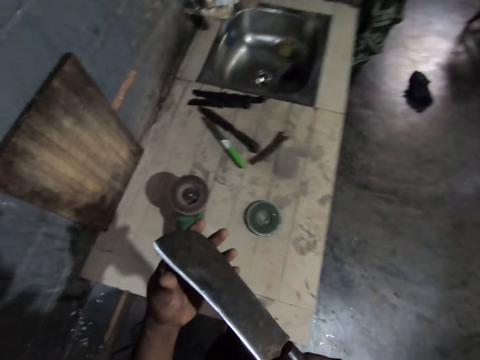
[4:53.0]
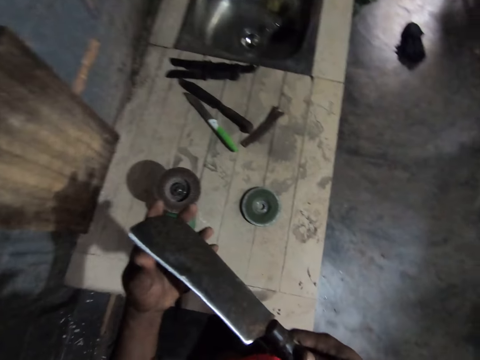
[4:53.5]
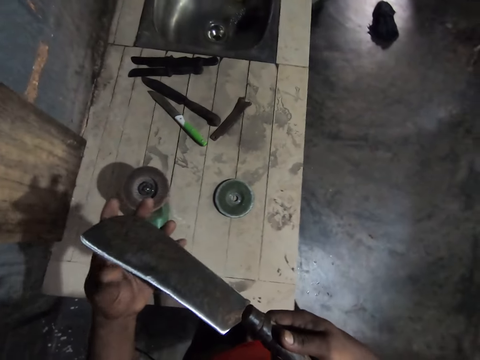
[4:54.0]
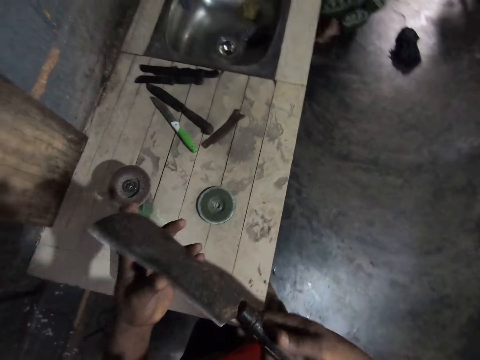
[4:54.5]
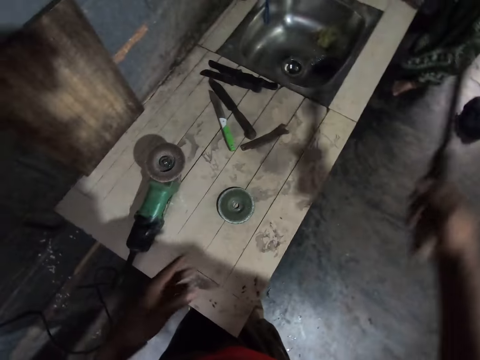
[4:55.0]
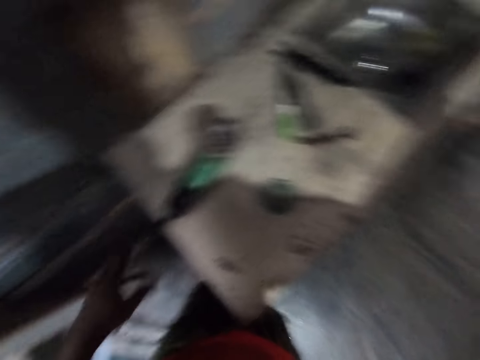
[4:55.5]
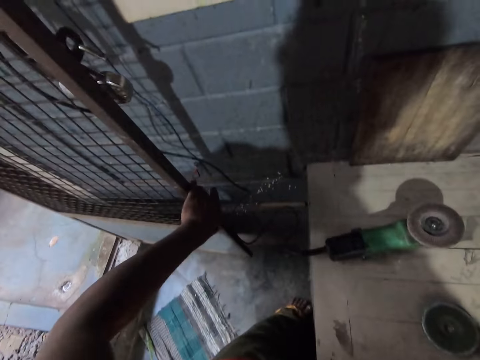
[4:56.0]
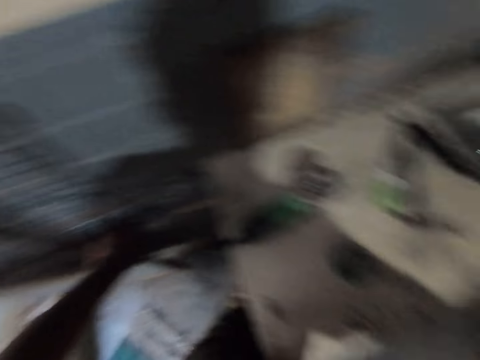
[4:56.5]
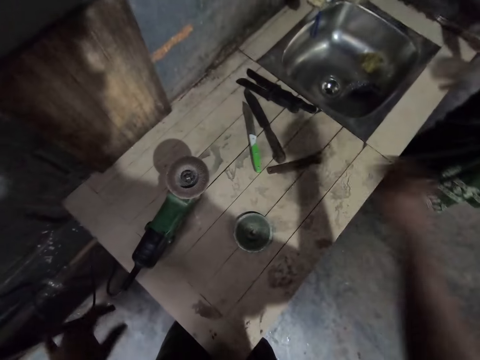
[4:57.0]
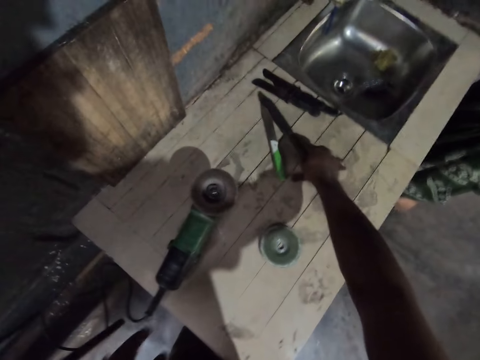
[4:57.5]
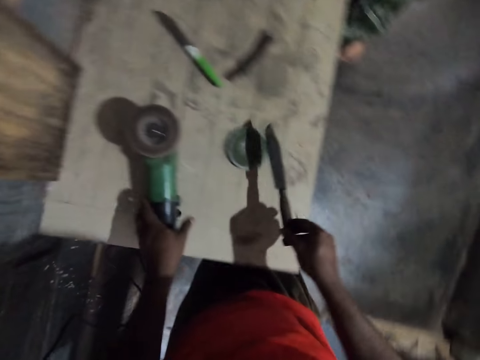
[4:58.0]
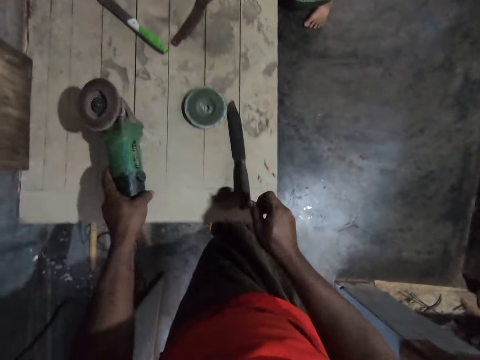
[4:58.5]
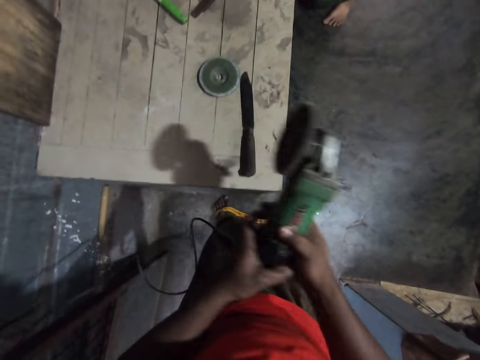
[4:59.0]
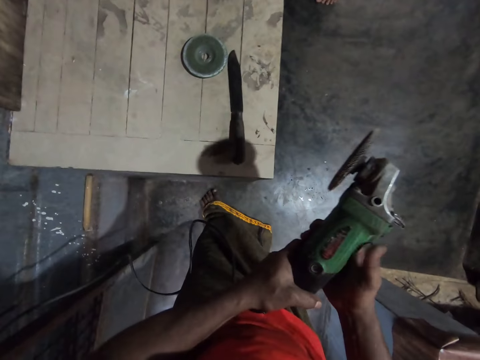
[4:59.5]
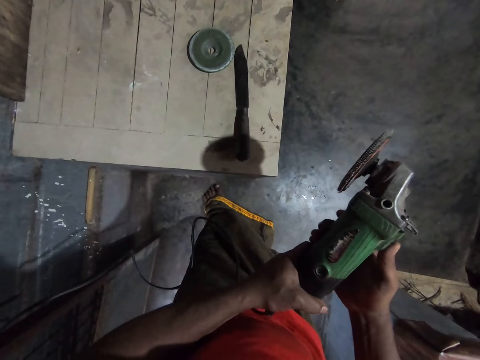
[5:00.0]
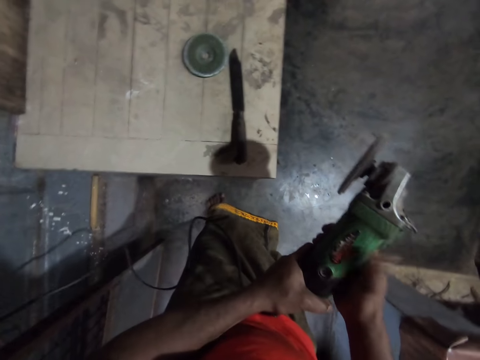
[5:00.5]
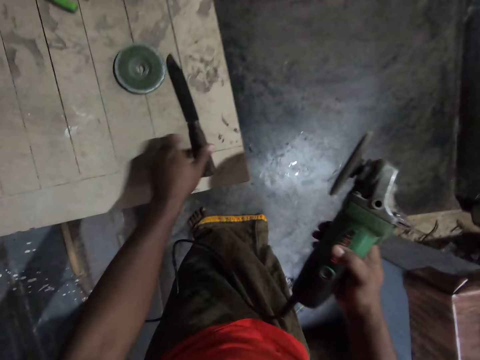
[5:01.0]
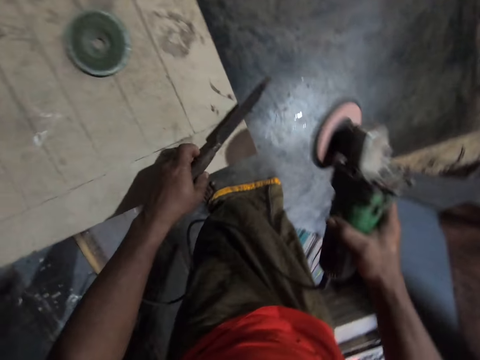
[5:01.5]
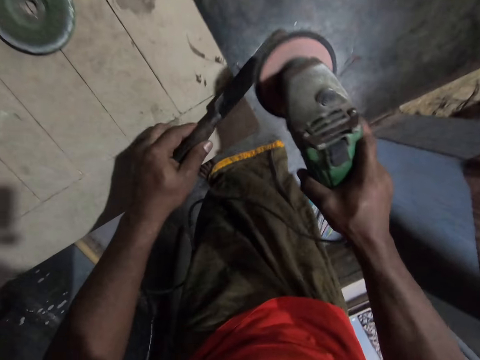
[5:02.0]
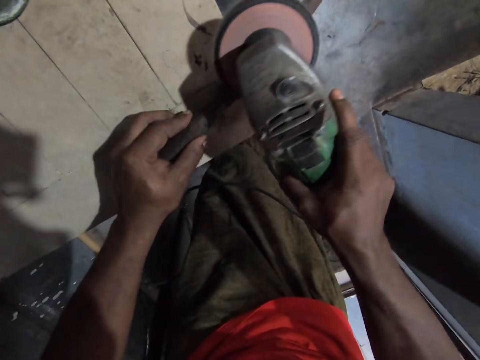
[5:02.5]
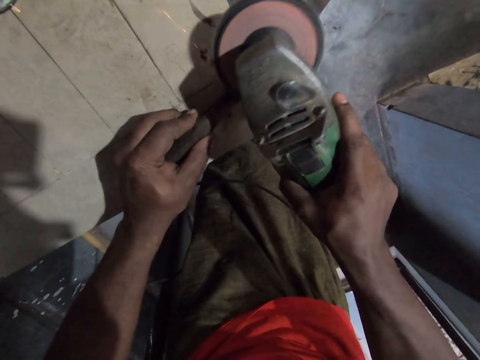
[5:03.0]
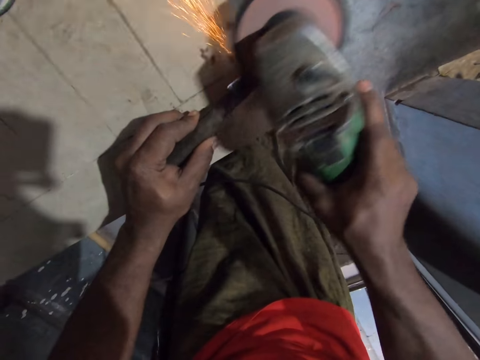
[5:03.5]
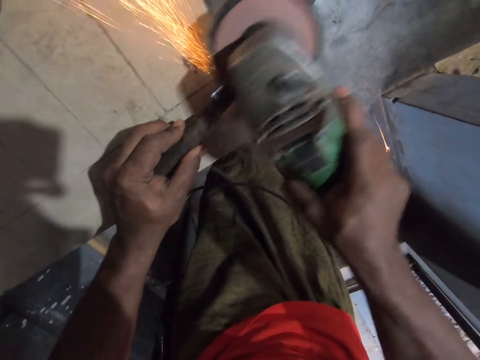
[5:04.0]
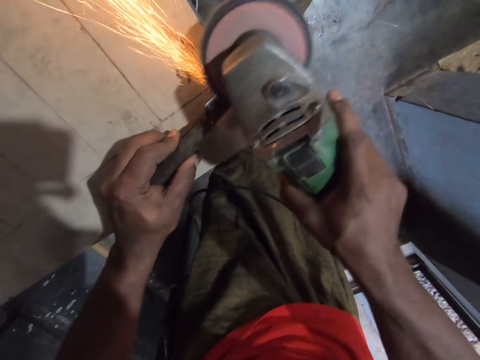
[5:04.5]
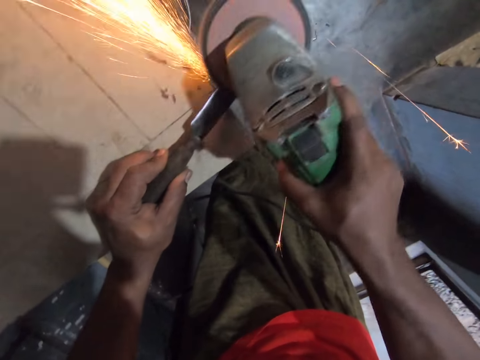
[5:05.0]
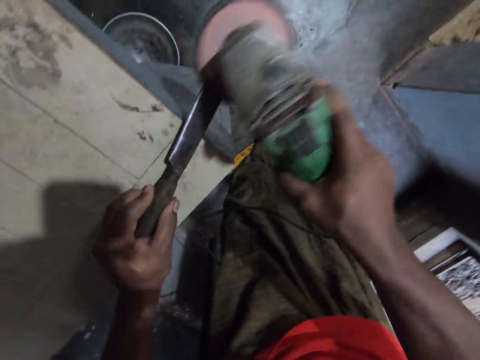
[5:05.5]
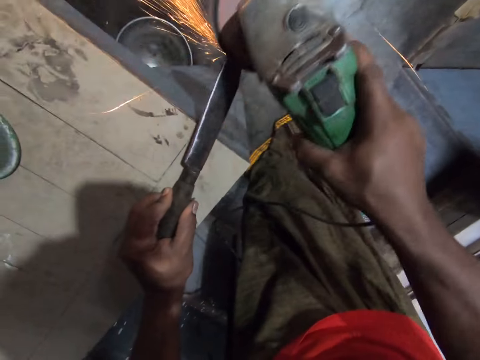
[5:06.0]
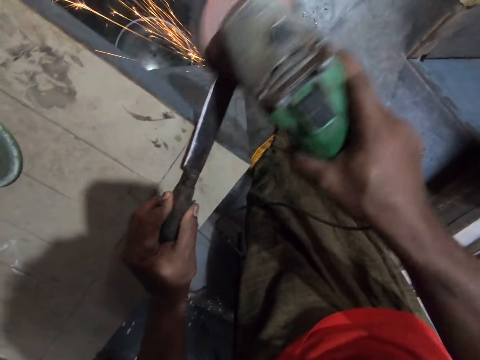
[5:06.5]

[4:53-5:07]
The camera wearer hands the knife to a woman. The camera wearer puts the machete aside. He touches the mesh door with the left hand. He picks the knife on the table. He lifts up the grinder on the table with his left hand. He turns on the grinder with his right hand thumb. He picks the knife. He sharpens the knife with the grinder.

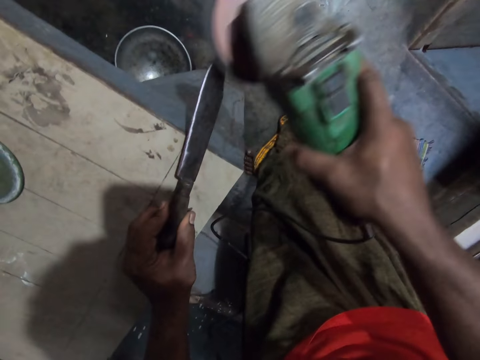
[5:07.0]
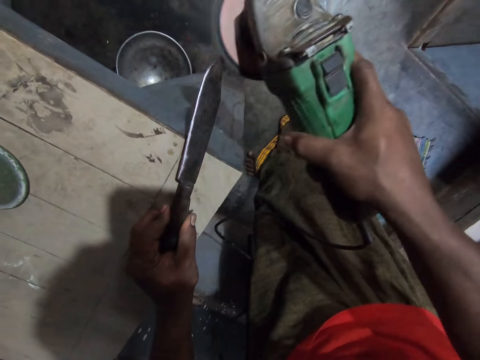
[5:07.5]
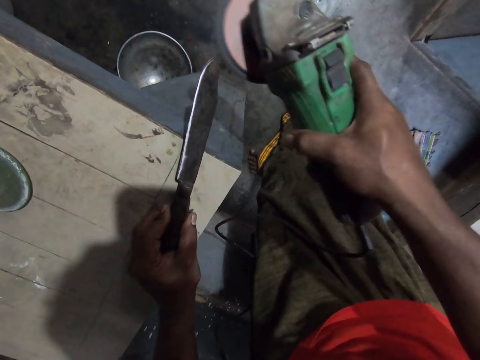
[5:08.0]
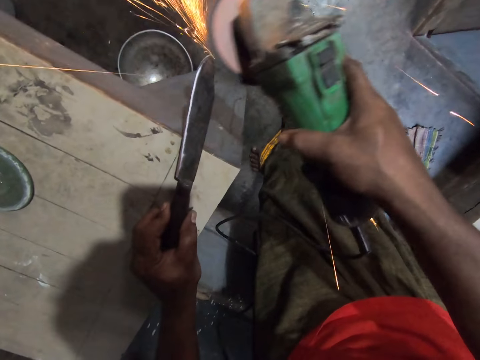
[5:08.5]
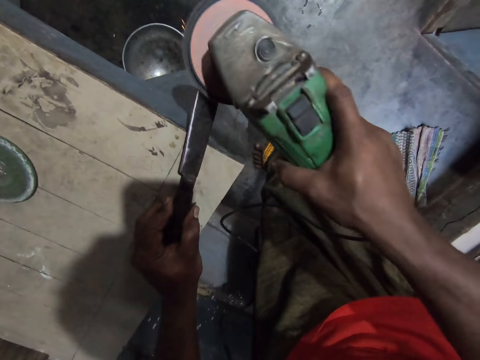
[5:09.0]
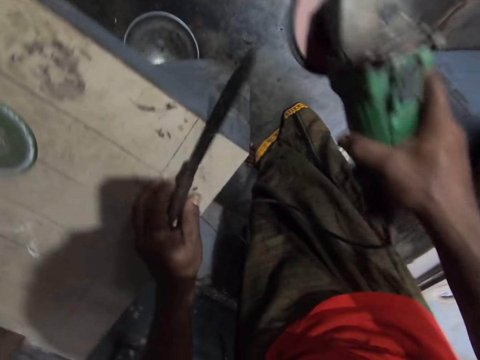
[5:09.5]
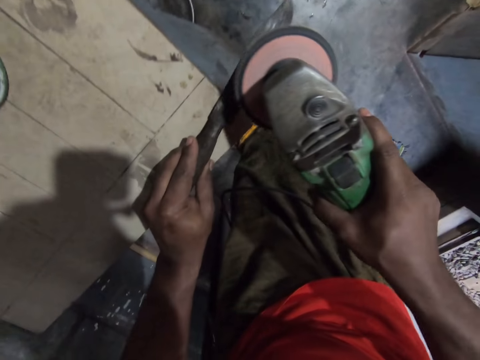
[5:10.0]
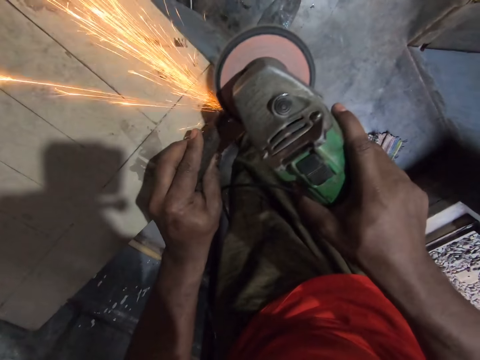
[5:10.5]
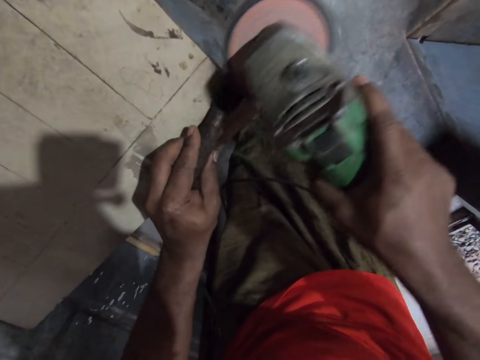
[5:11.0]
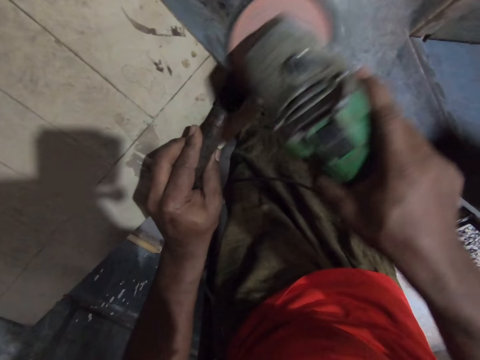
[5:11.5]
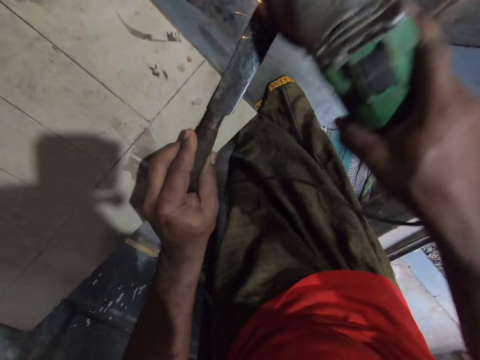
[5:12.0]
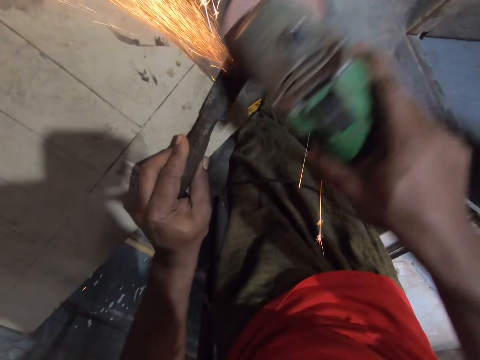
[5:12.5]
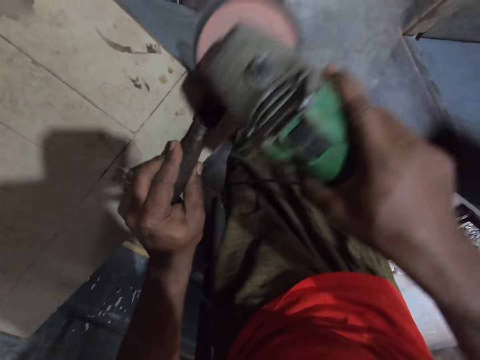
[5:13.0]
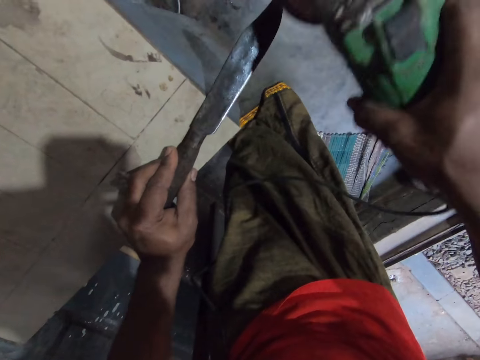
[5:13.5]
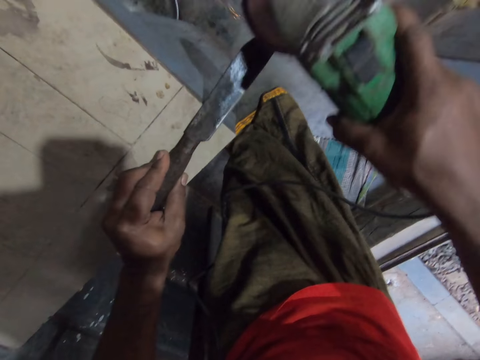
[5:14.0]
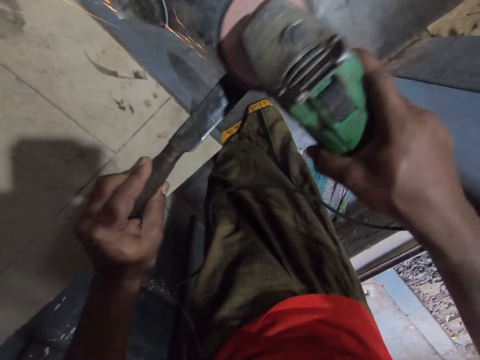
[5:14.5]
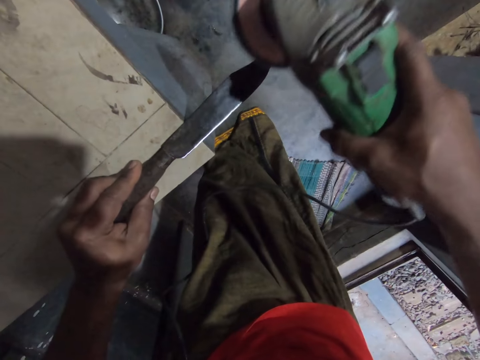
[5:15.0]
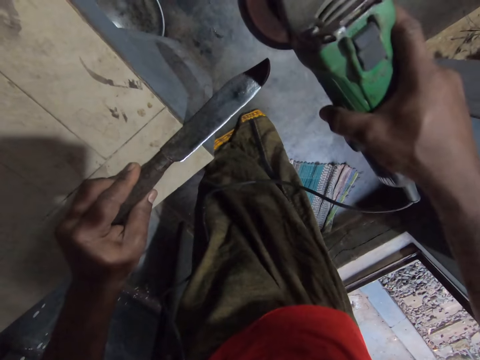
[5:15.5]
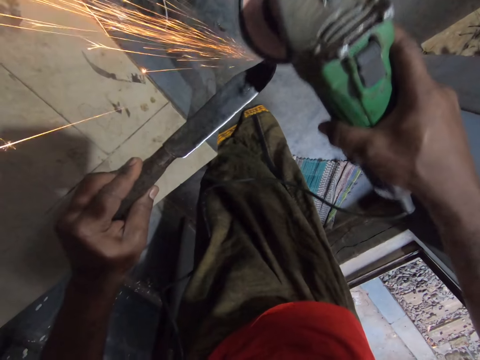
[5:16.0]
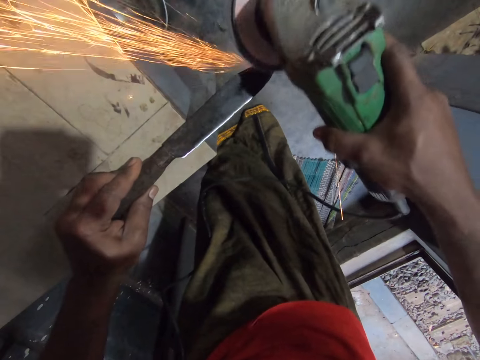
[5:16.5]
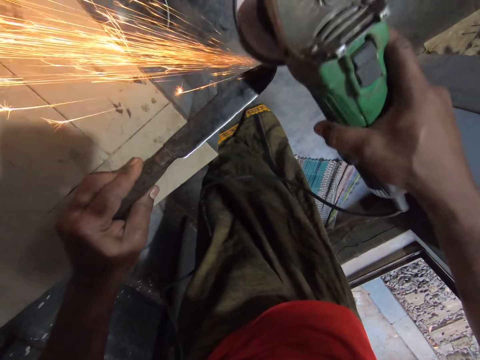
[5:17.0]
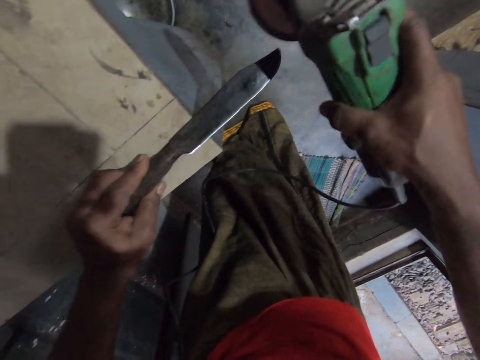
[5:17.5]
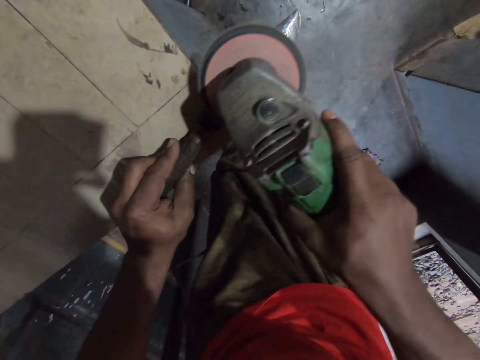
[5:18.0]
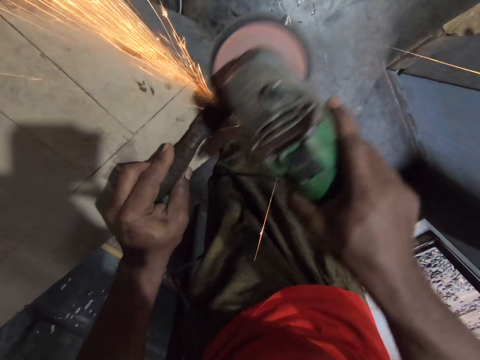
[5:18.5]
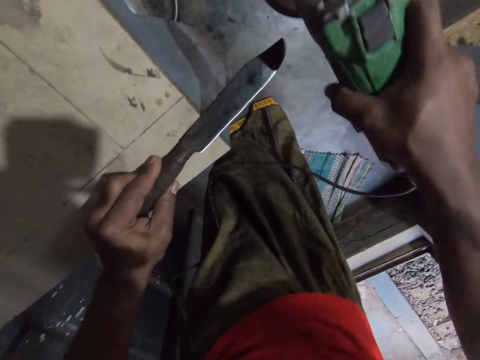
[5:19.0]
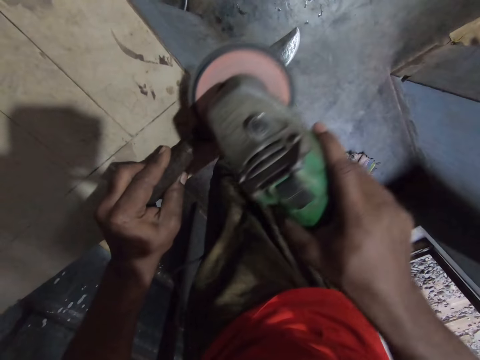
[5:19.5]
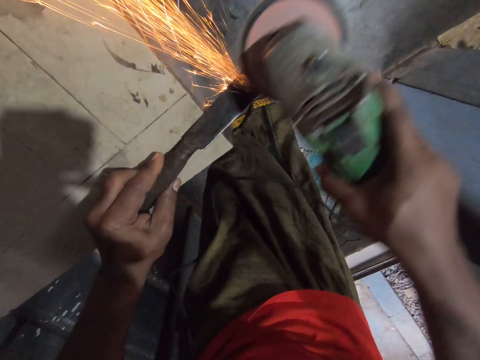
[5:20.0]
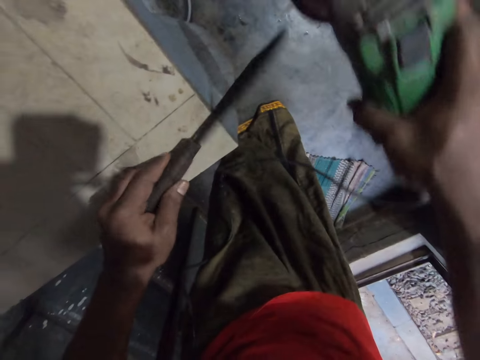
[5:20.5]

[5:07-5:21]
The camera wearer turns the knife to a different side. They sharpen the knife with the grinder.
